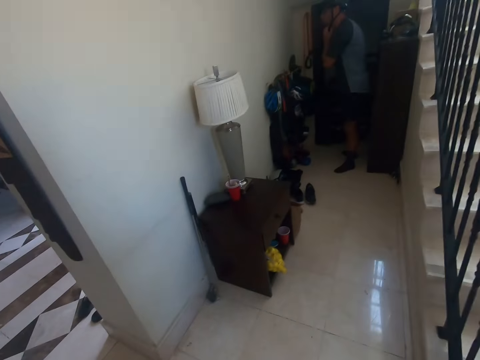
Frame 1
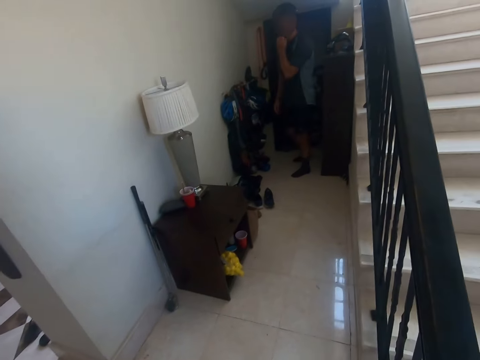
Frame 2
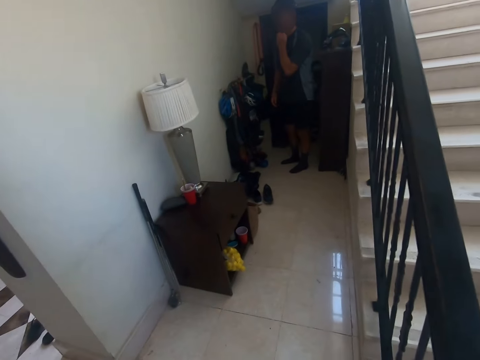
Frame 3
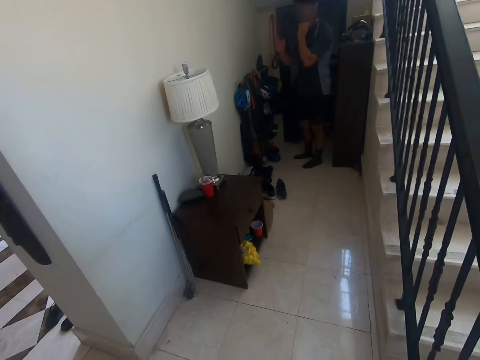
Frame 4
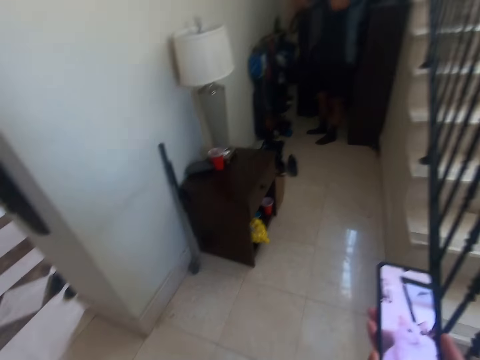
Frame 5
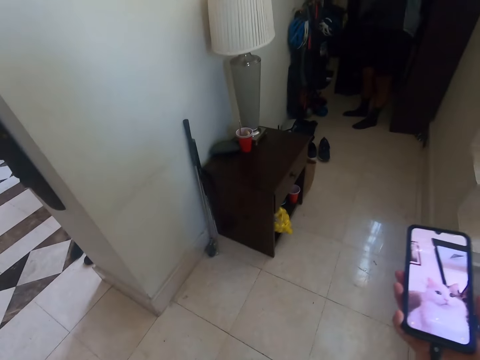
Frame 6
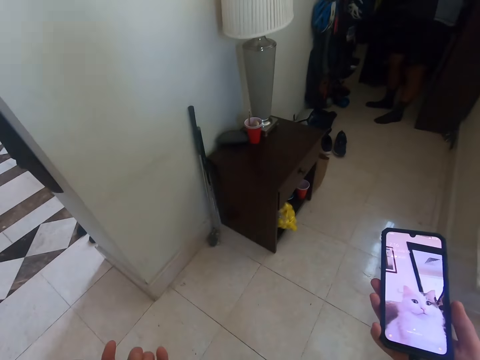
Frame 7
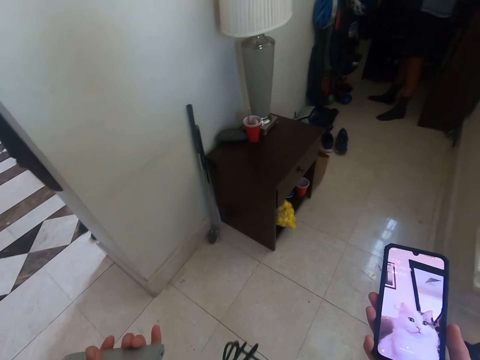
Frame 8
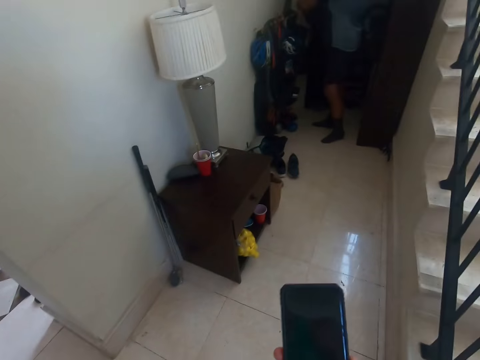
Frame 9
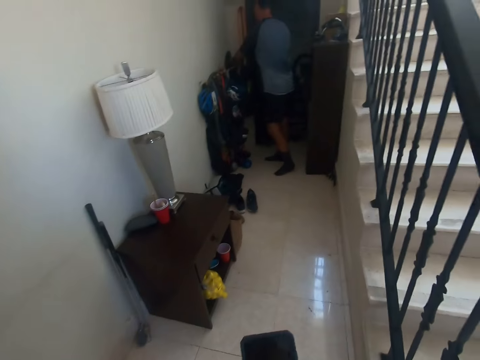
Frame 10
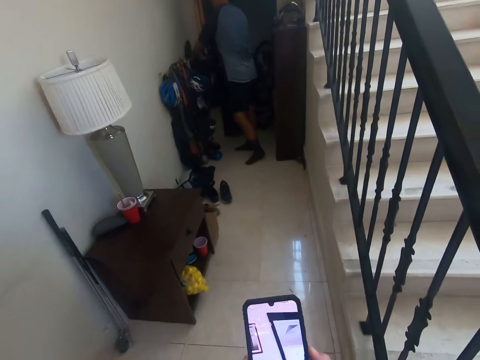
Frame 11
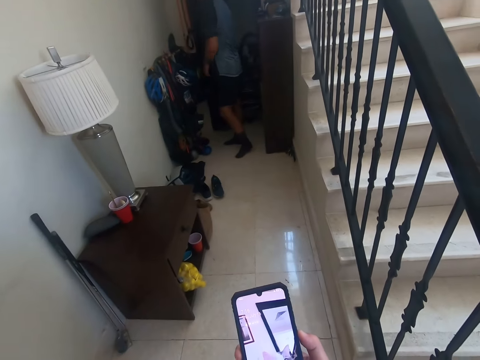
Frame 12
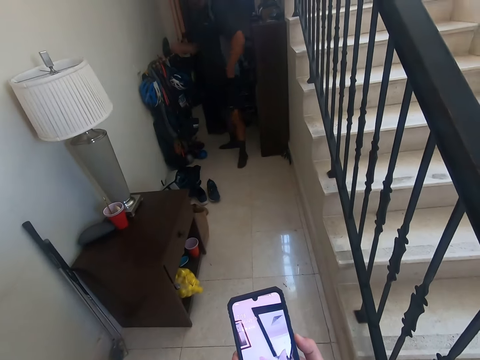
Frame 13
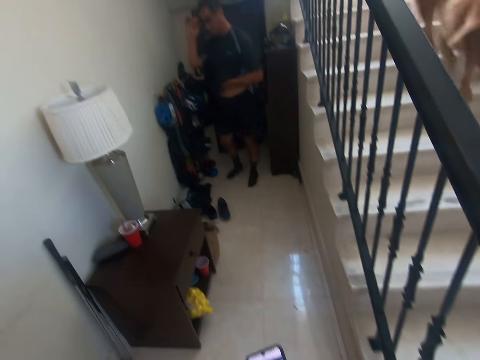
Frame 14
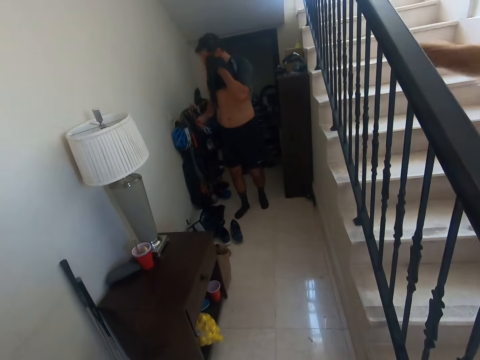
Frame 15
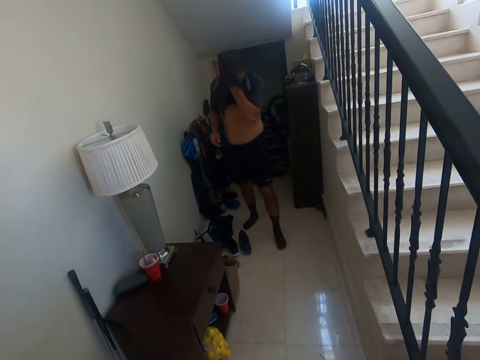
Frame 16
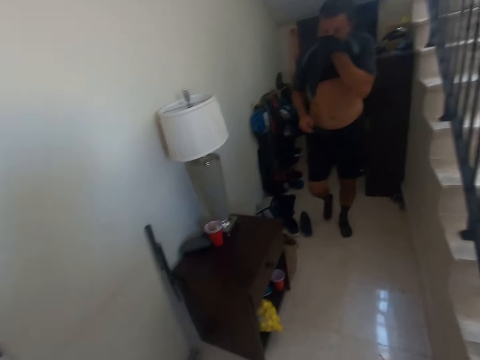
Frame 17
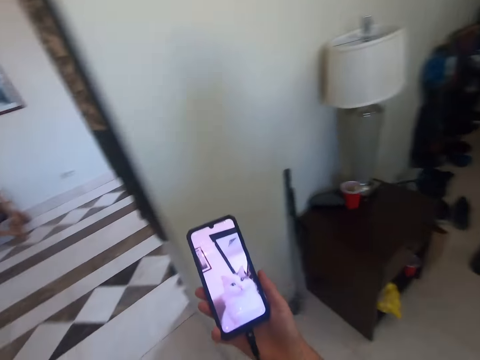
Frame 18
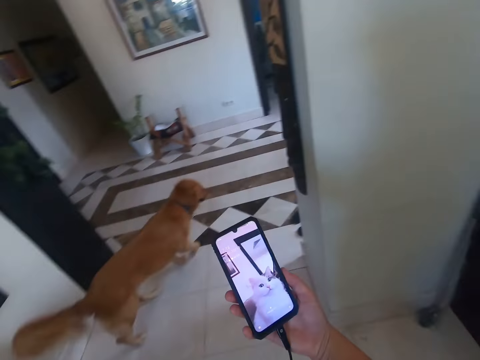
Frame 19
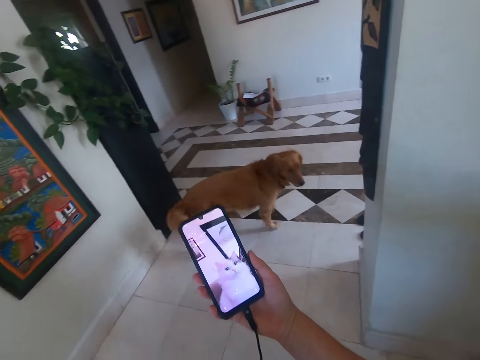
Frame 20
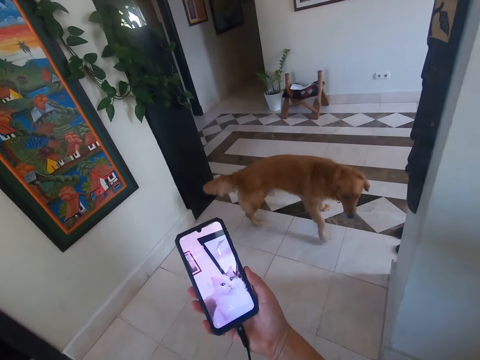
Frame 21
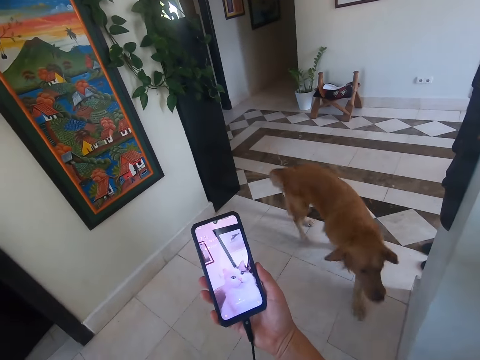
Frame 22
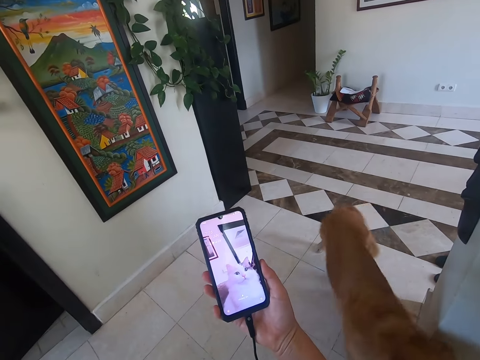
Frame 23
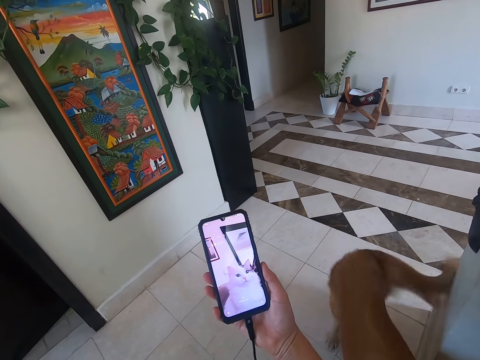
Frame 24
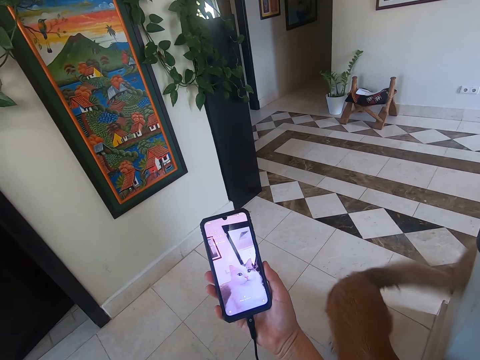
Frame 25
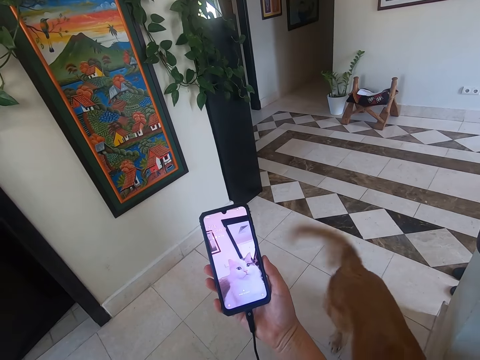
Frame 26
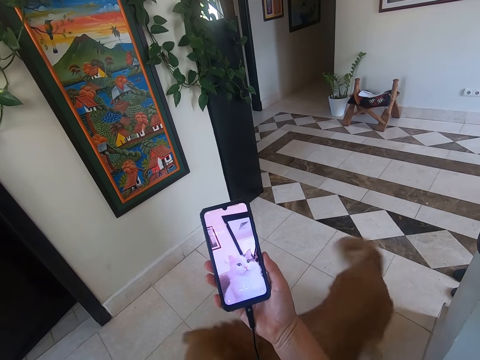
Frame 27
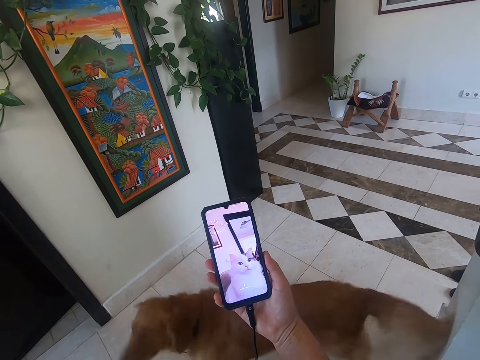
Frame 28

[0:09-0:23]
A man talks to the camera wearer. The camera wearer looks at the phone. The man wipes the face with the top. The camera wearer looks at the phone.

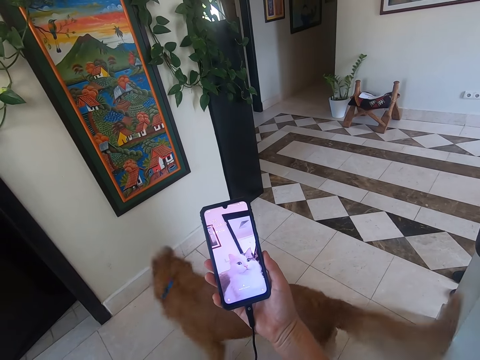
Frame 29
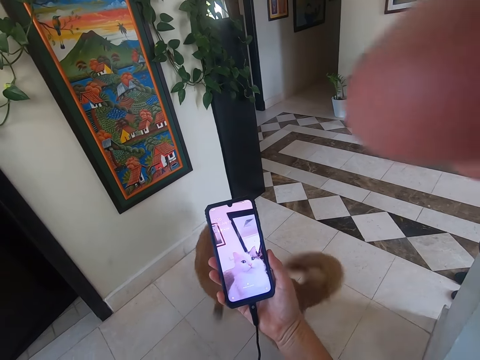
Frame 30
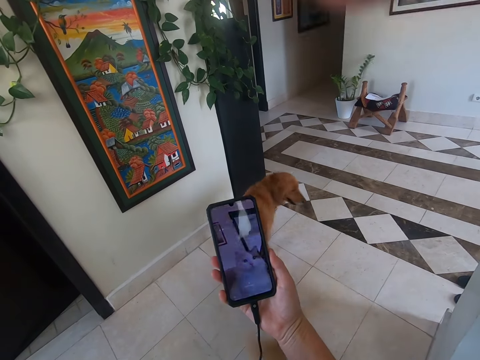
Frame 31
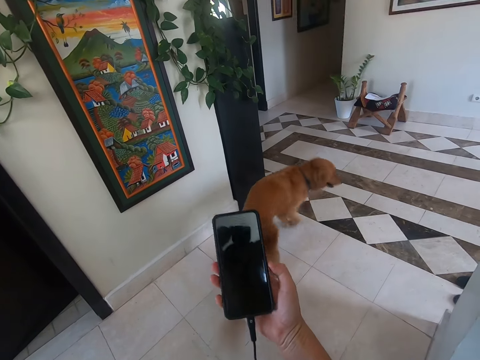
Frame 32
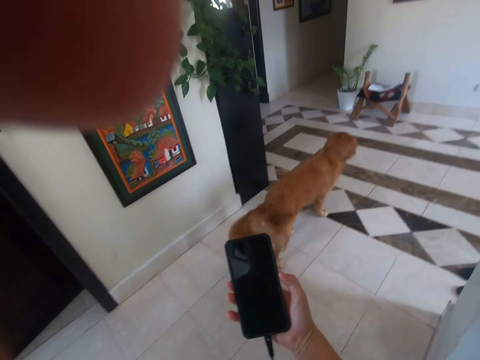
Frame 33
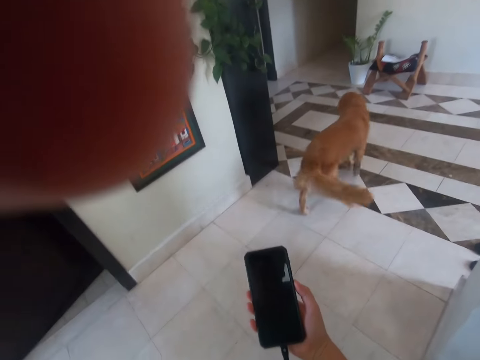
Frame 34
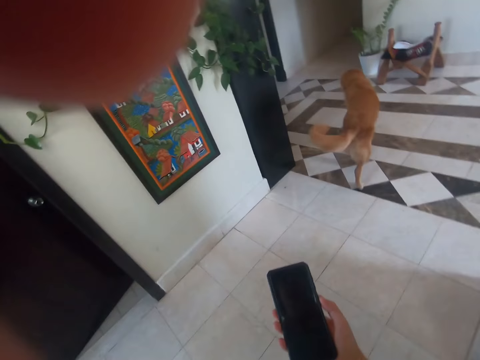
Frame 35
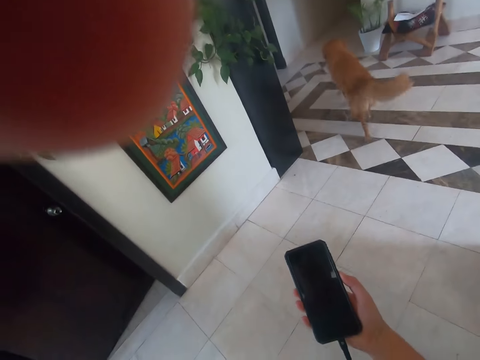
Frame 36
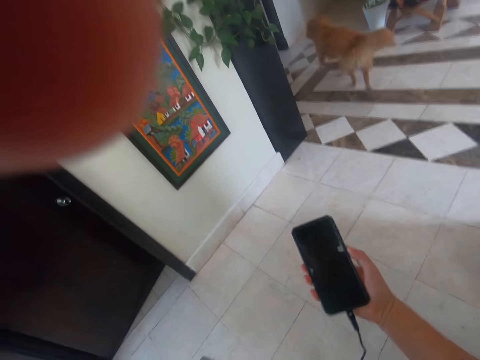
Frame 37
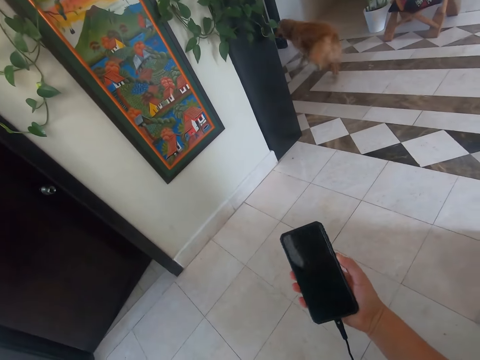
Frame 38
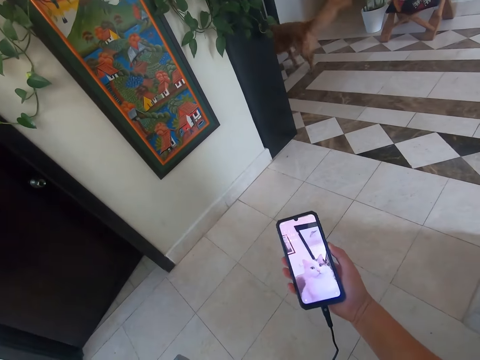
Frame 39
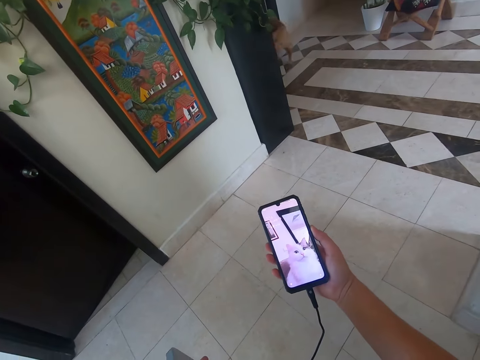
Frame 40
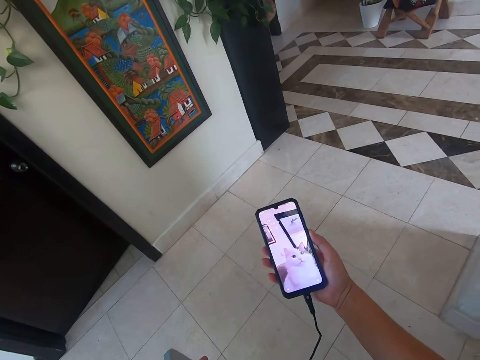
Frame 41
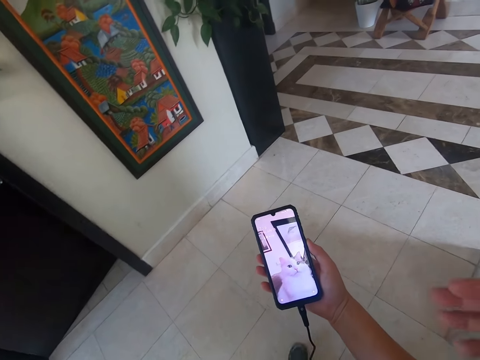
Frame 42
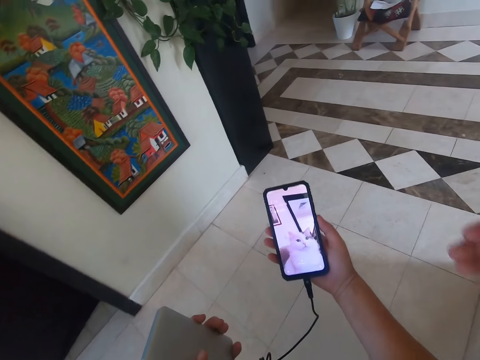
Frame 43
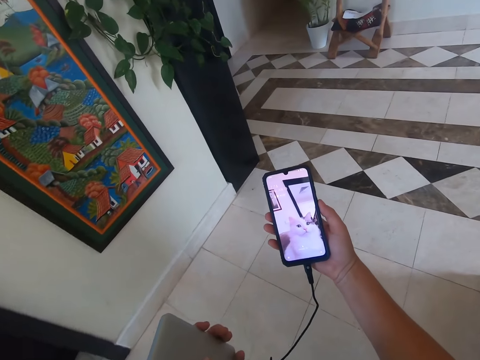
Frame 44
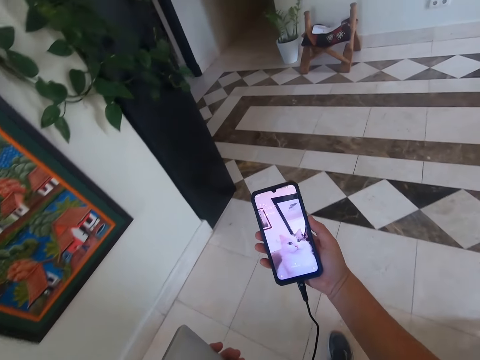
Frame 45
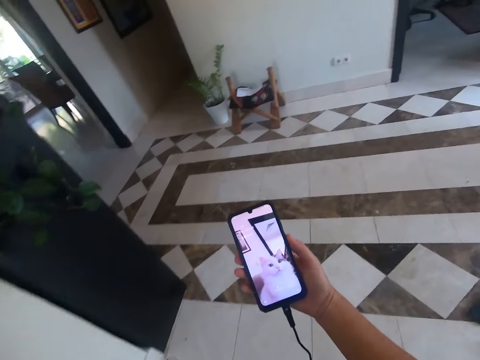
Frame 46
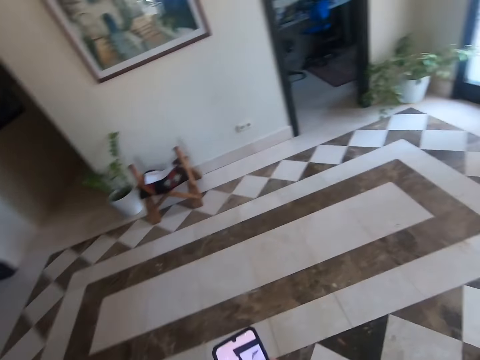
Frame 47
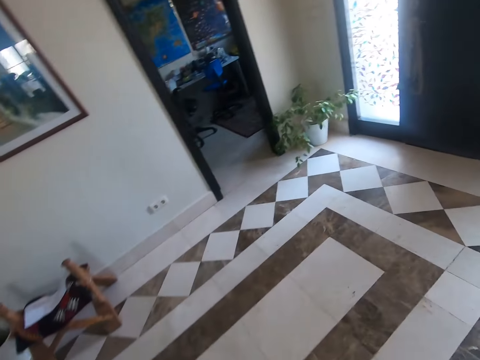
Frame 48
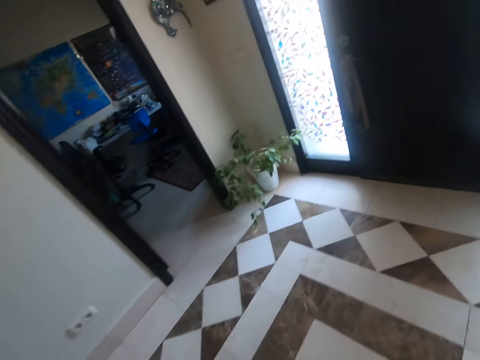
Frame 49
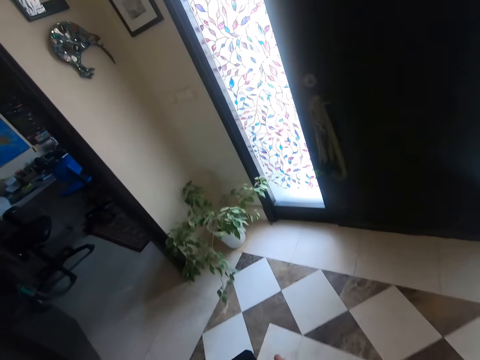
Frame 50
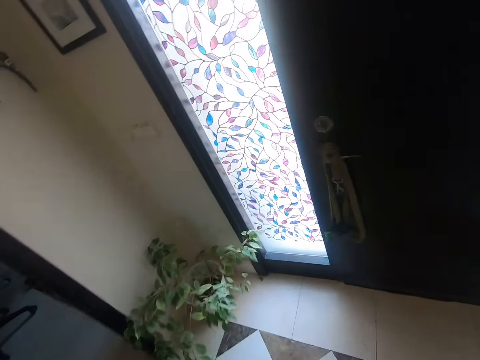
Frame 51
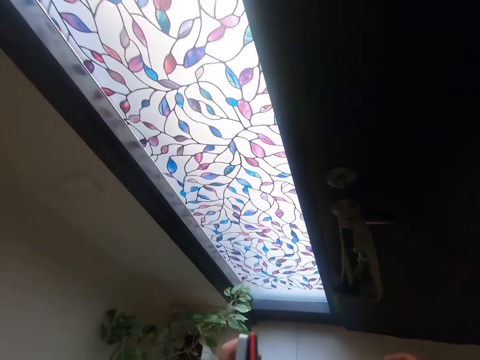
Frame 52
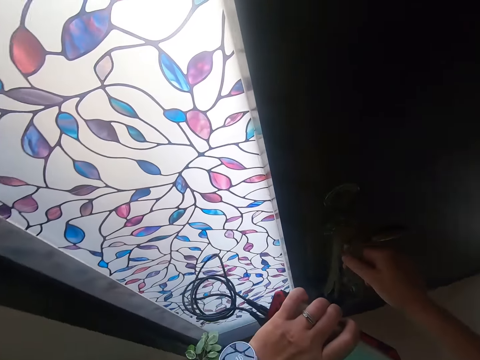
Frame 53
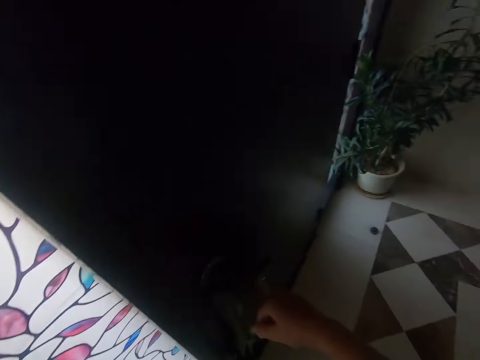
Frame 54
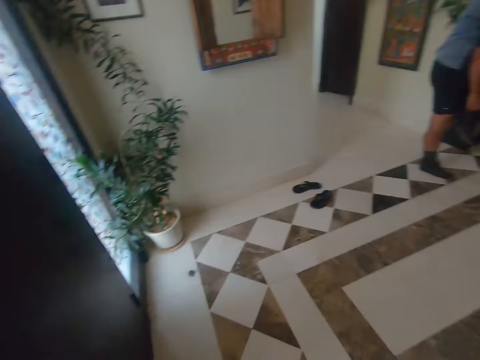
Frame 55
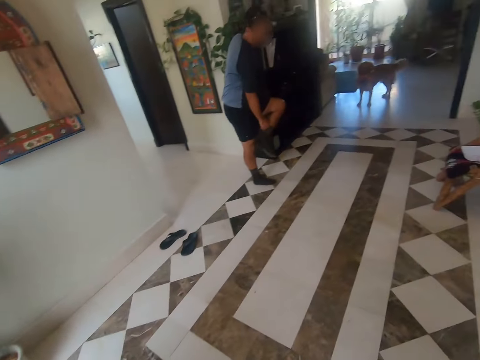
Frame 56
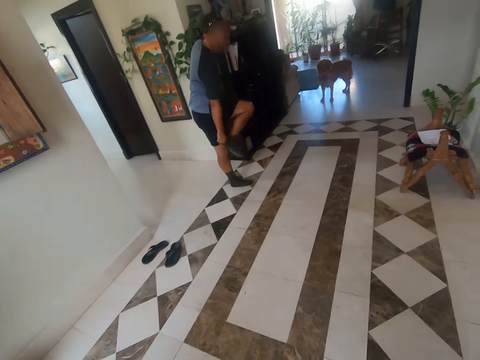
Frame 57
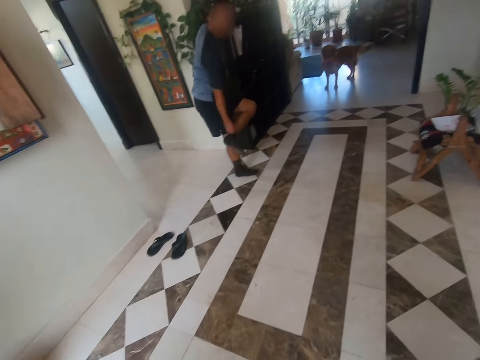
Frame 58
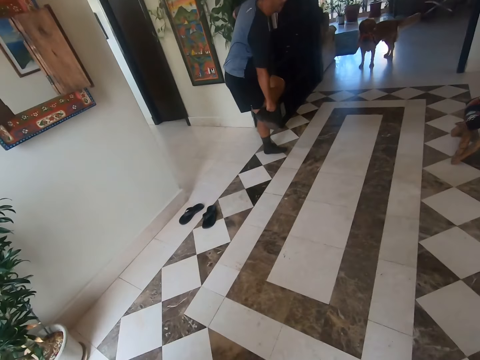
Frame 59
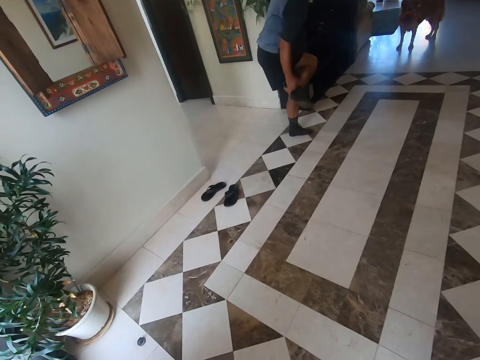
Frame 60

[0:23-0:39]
The camera wearer holds something. They do something. They look at the phone. They walk towards the door. They look at the phone. They open the door. They look at a man. The man removes the shoe.
